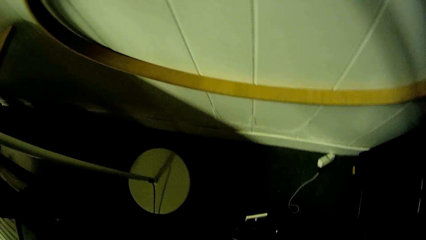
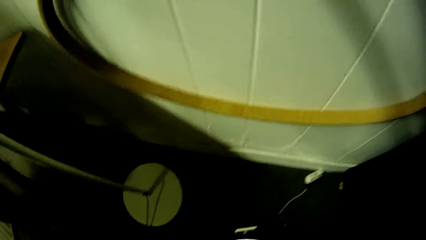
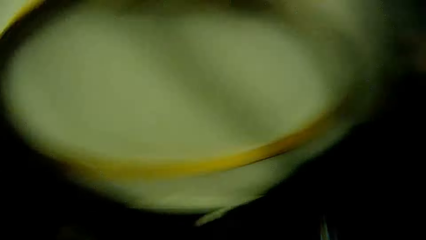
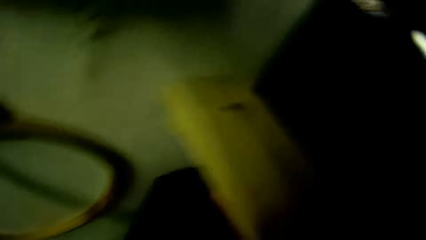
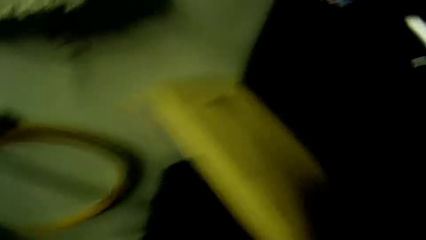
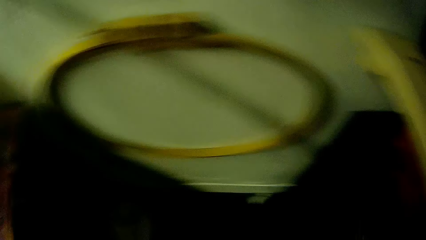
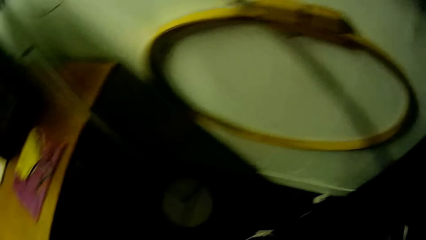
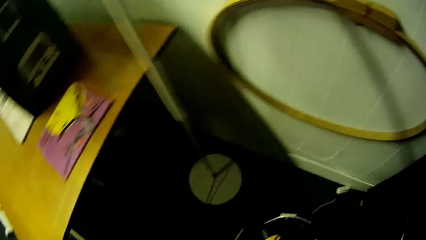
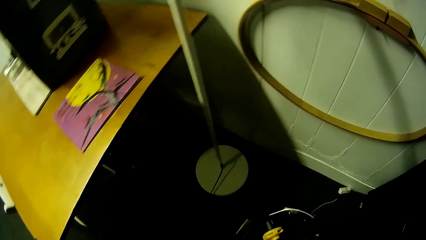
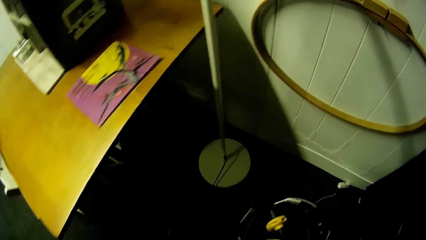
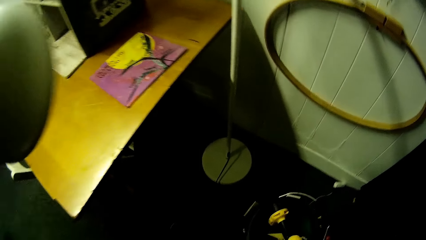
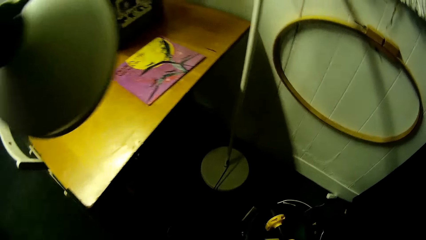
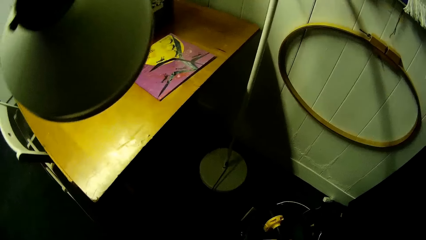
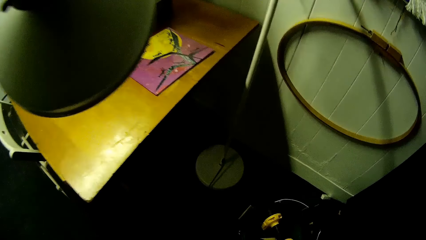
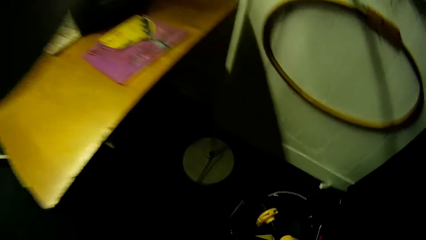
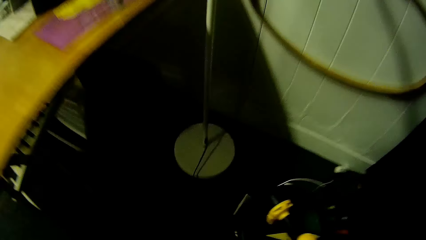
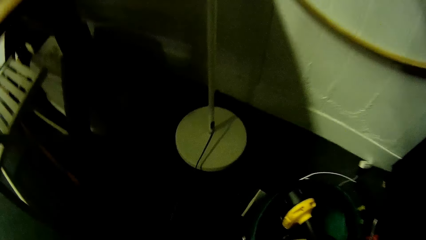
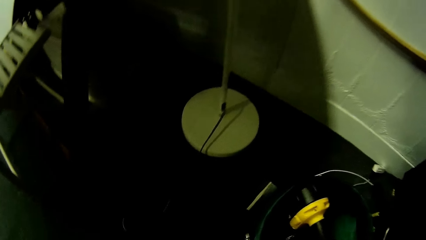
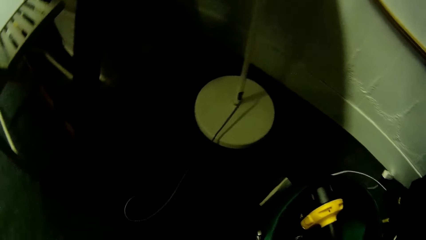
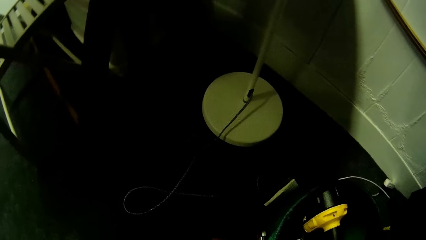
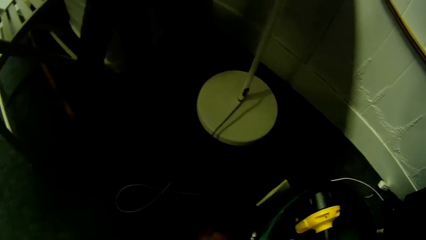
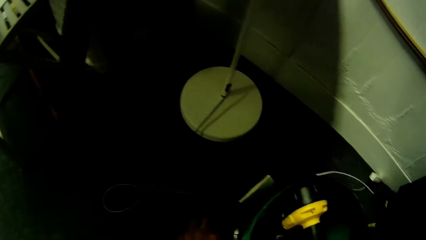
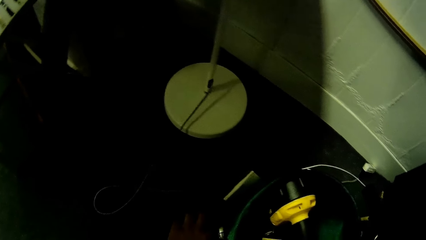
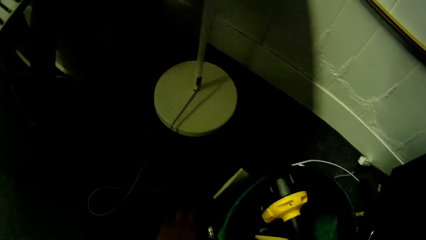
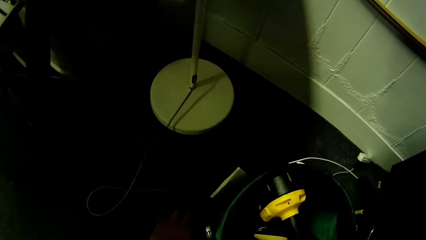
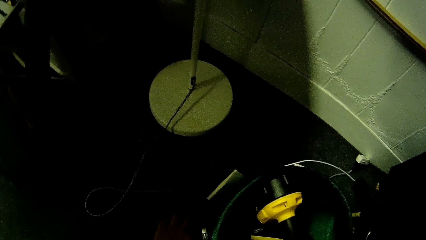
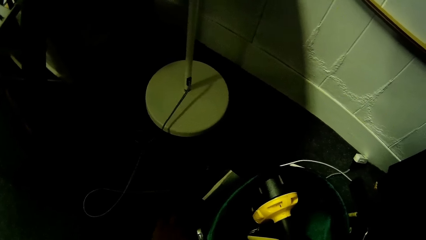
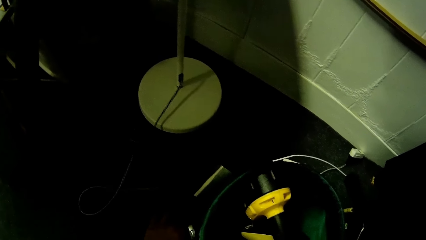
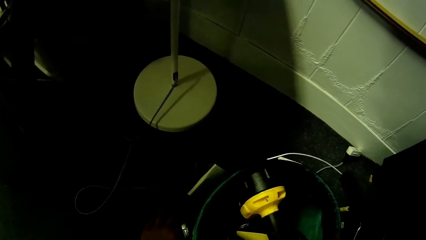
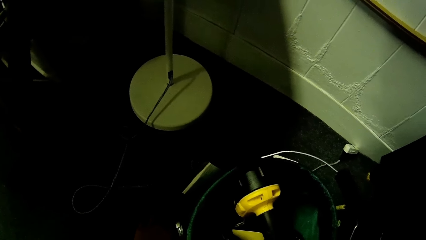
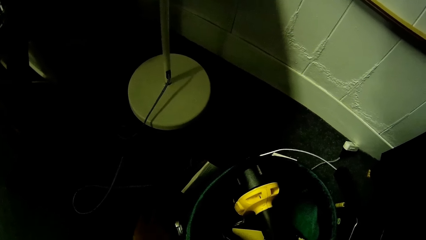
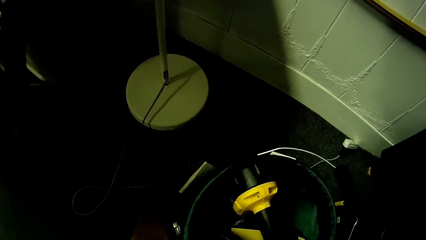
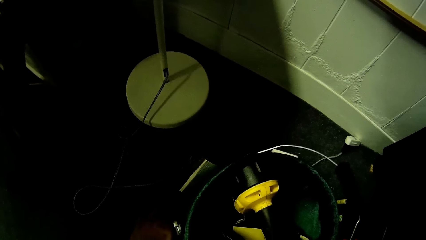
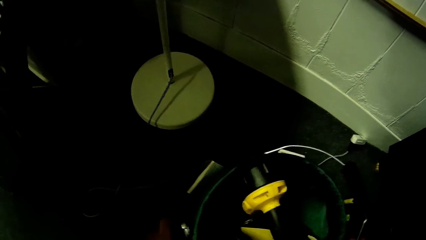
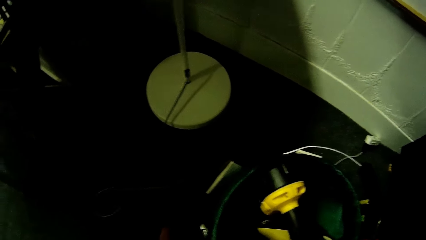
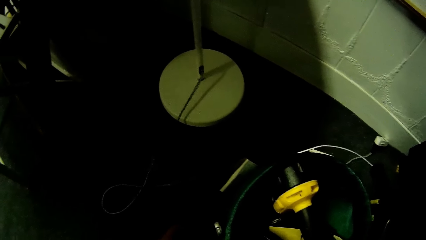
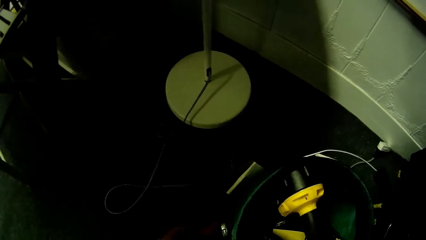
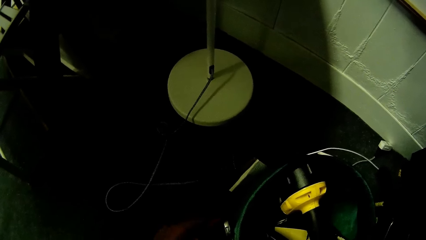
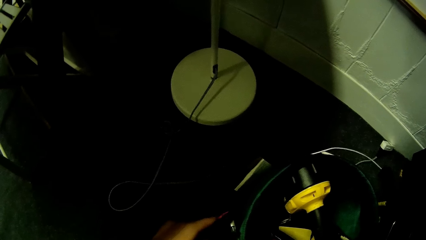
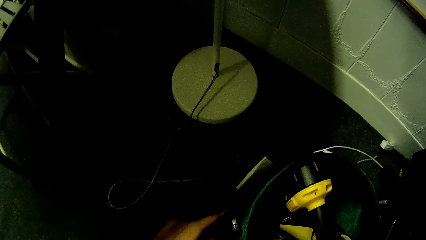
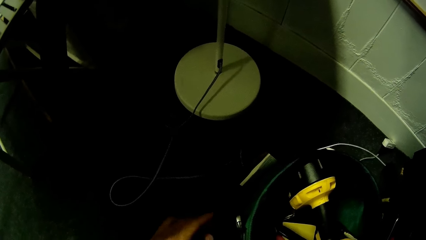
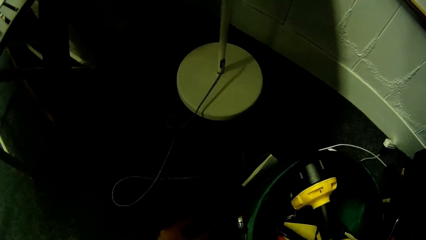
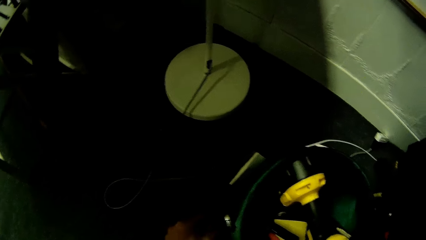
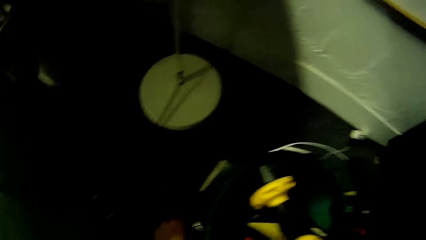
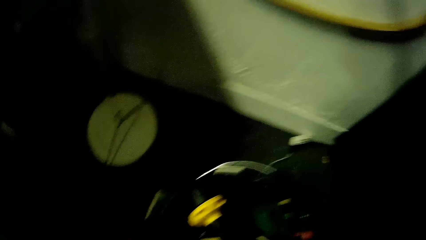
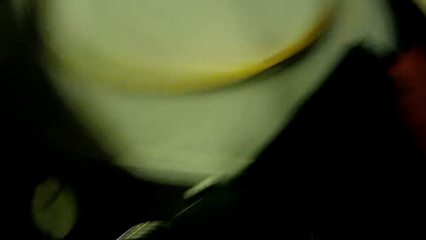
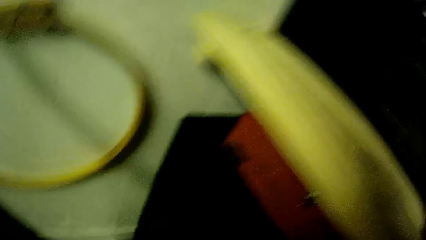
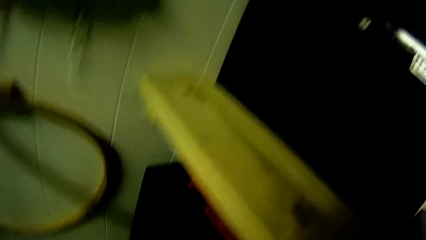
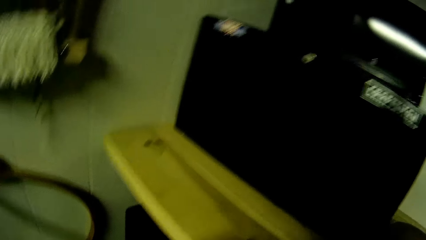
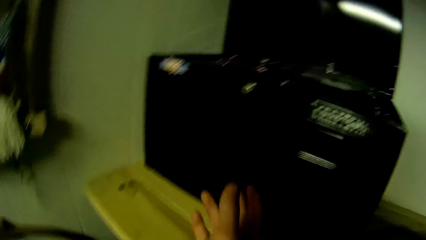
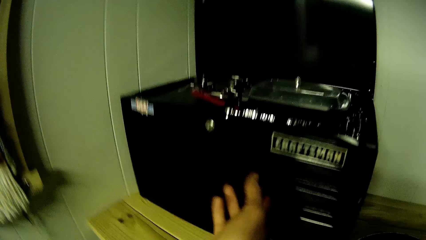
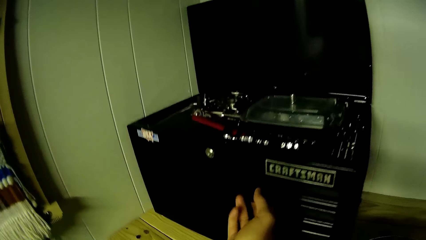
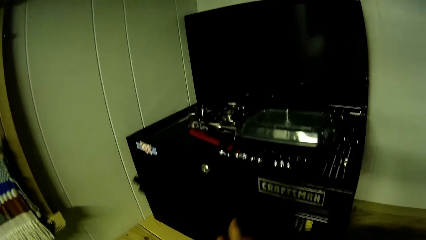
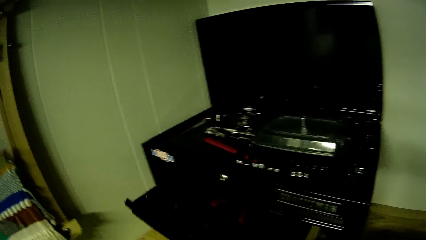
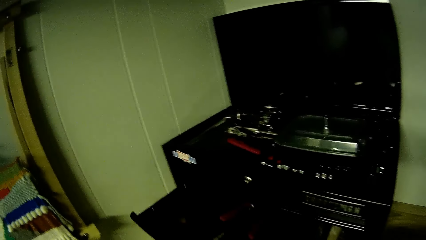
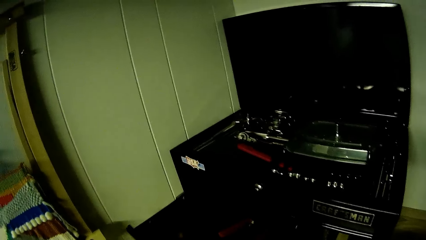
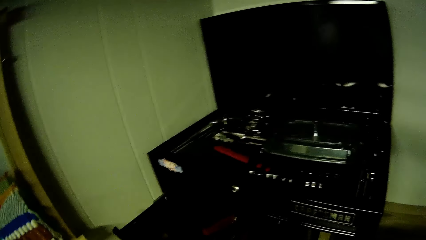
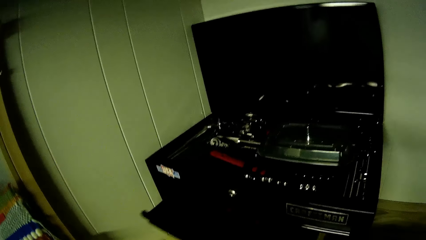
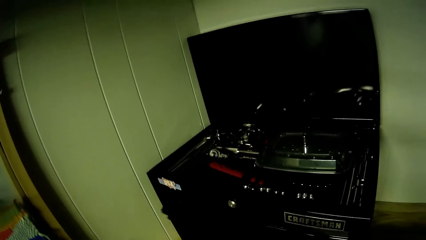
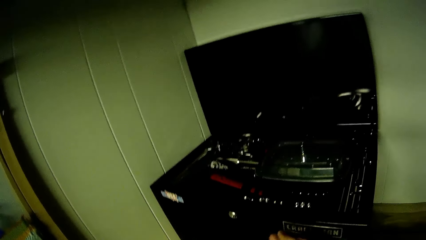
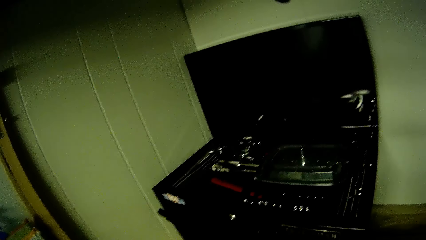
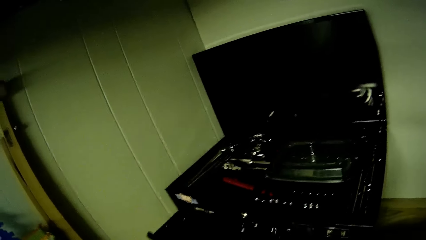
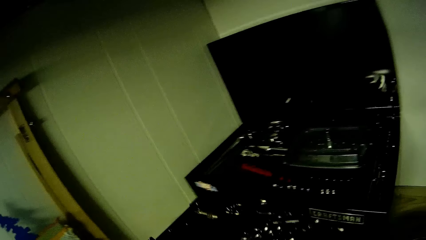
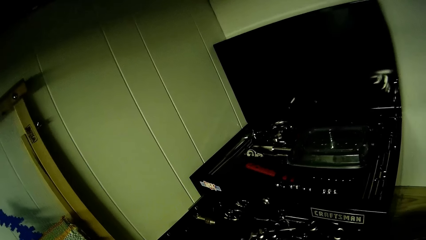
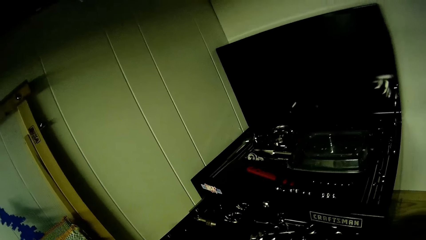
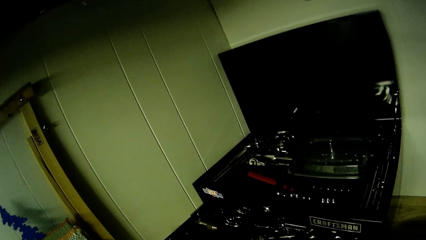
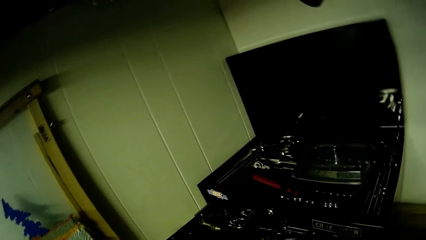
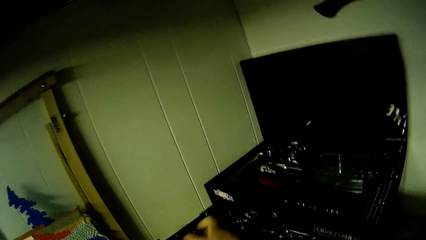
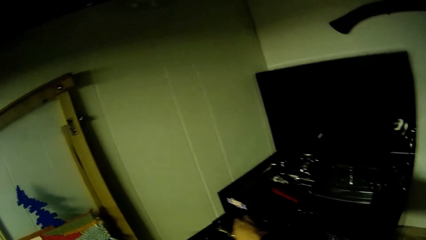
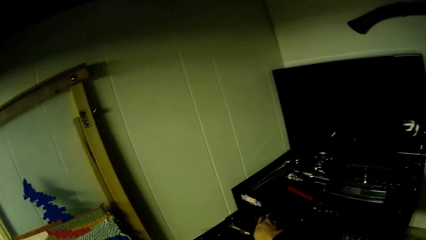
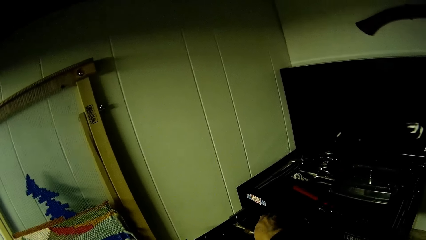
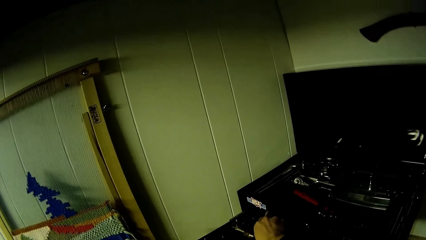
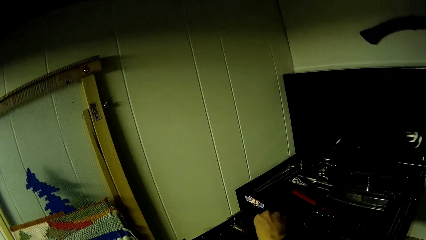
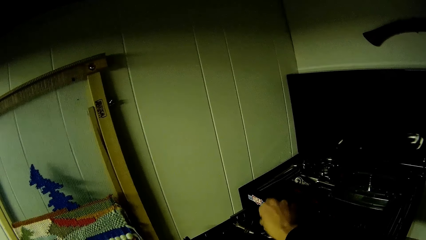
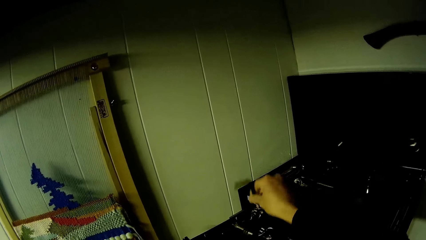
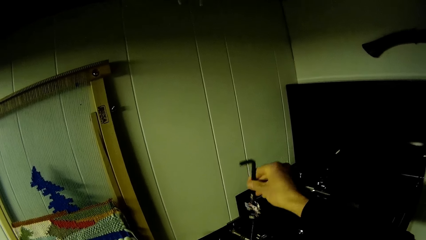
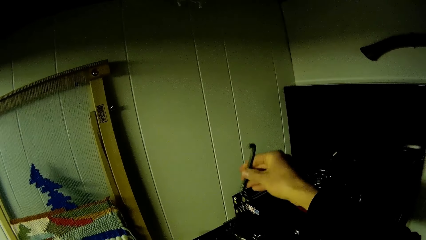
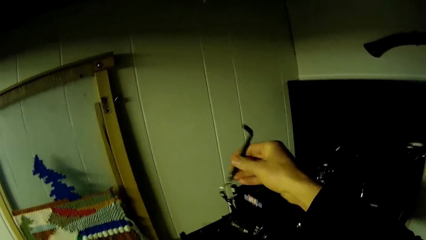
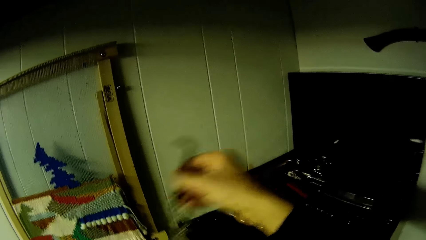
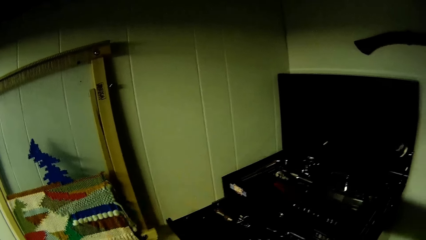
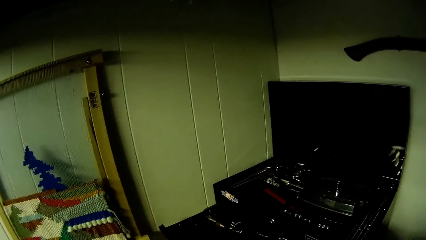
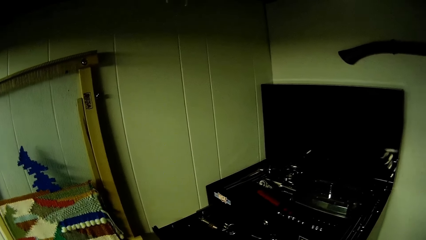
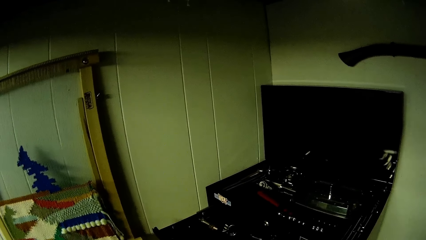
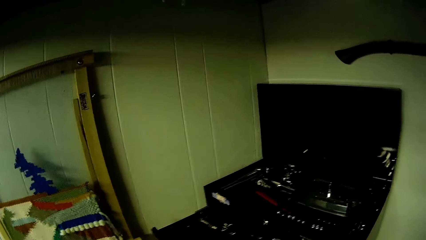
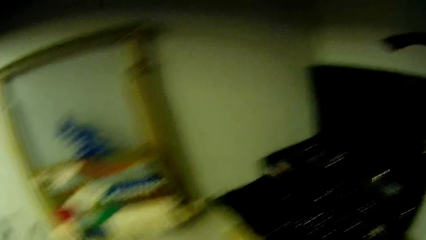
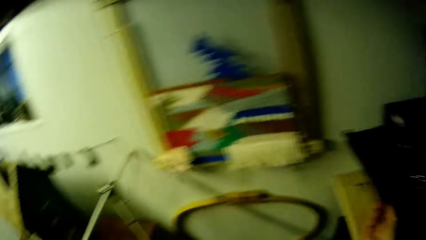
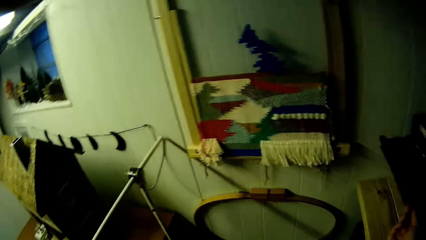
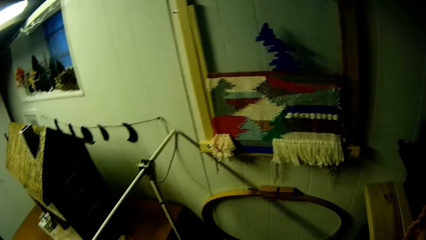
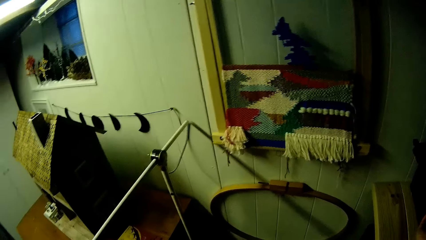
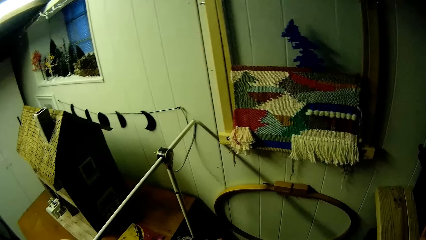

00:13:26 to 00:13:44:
The camera wearer rummages through a pocket on the hoover. He opens a toolbox drawer with his right hand. He pushes in the drawer with his right hand. He pulls out the drawer with his right hand. He takes out some Allen keys with his right hand.
